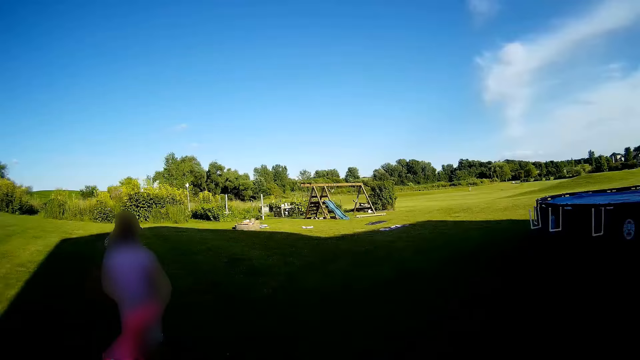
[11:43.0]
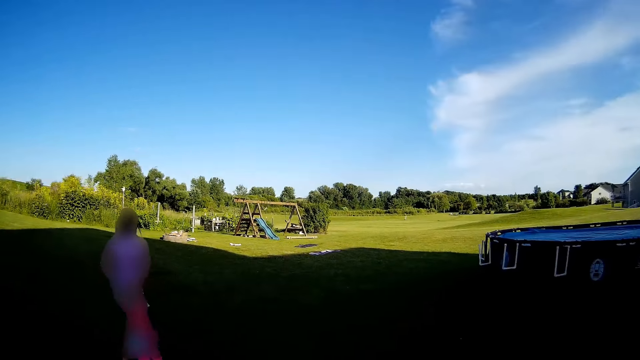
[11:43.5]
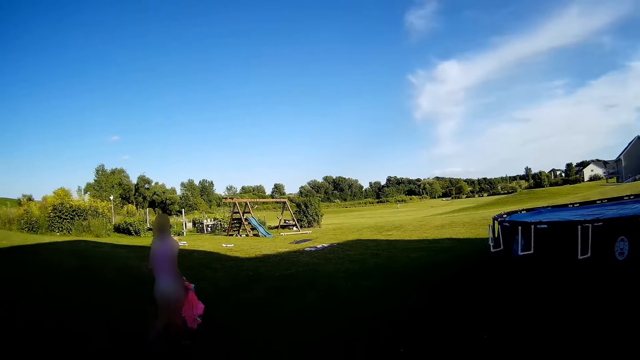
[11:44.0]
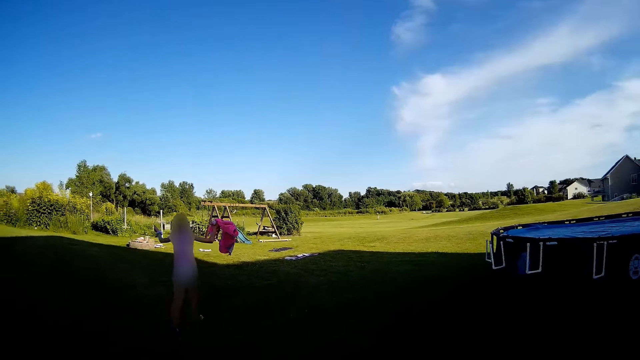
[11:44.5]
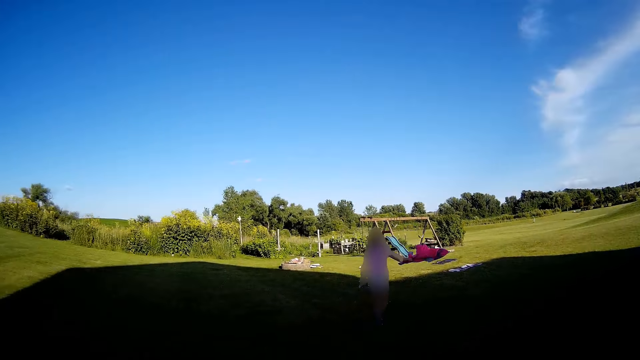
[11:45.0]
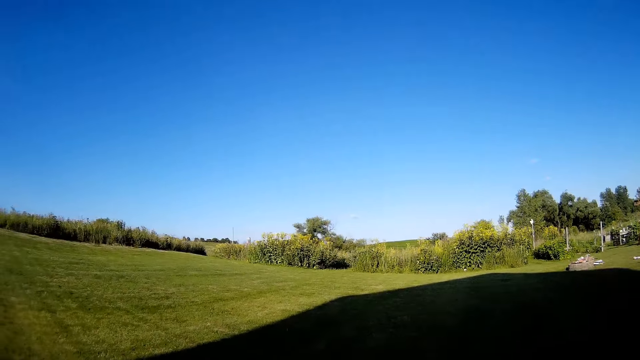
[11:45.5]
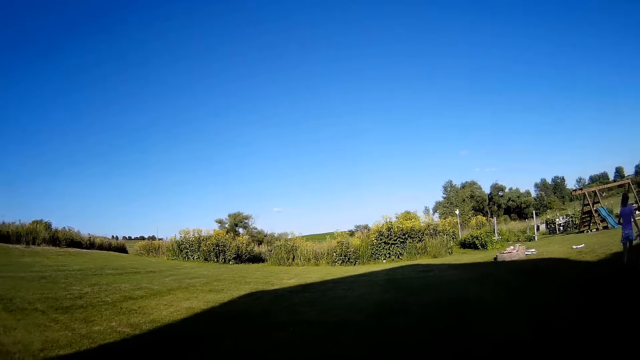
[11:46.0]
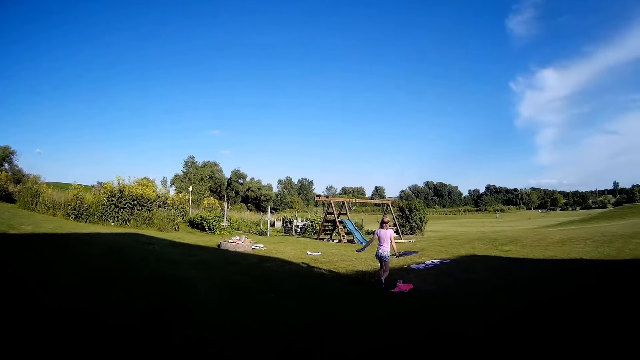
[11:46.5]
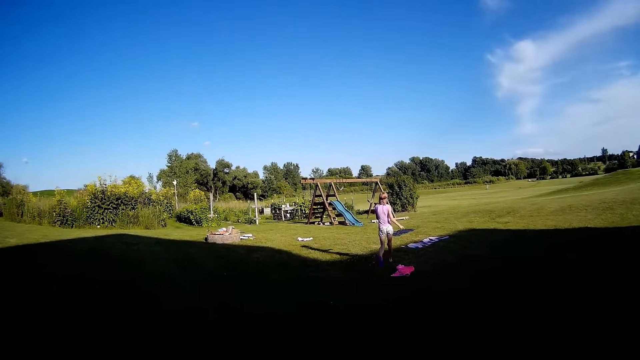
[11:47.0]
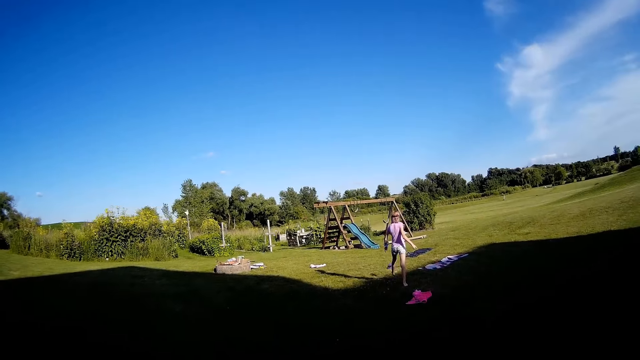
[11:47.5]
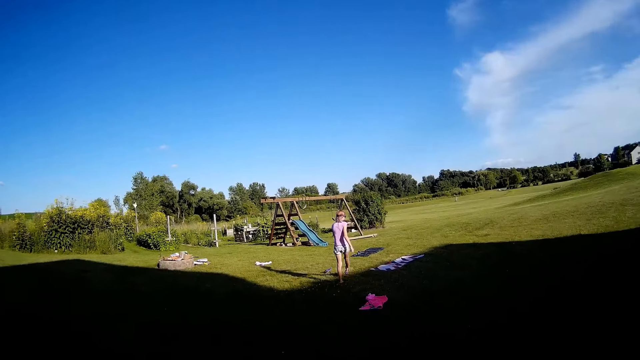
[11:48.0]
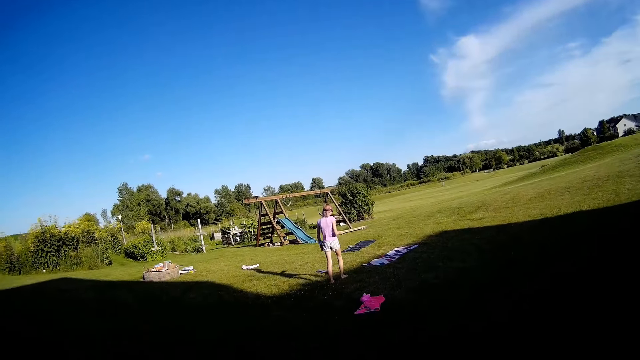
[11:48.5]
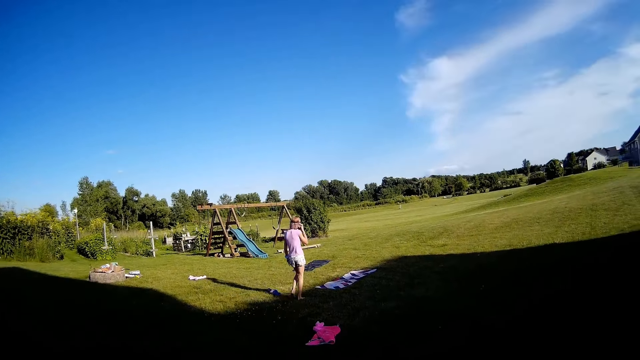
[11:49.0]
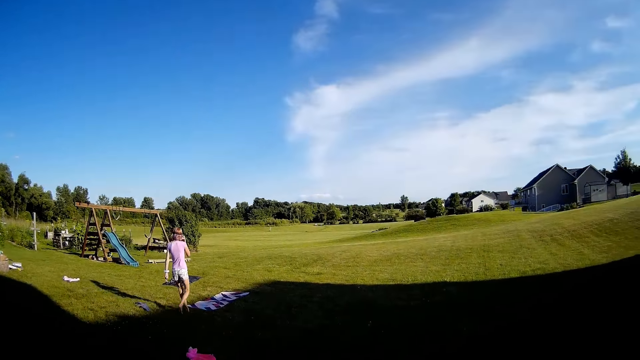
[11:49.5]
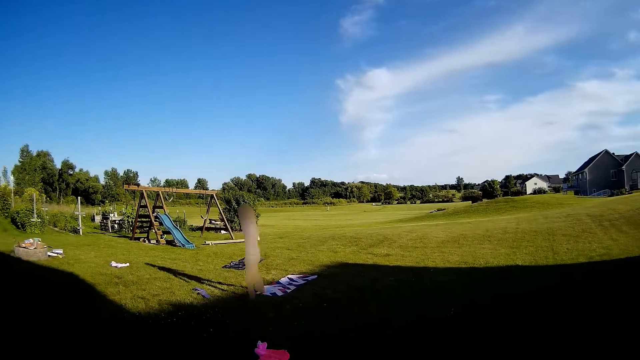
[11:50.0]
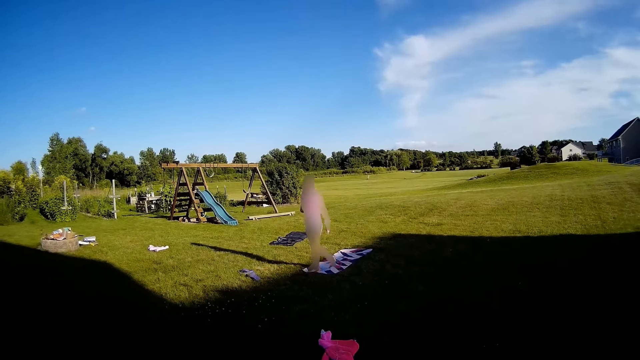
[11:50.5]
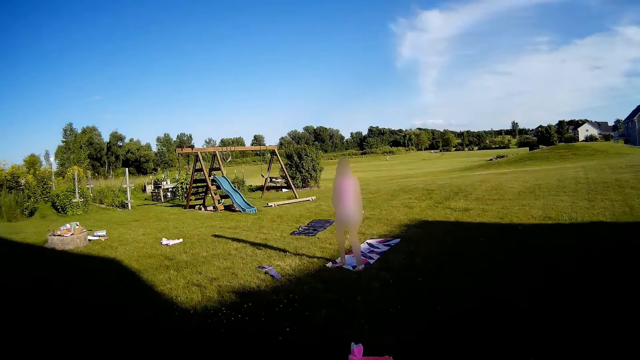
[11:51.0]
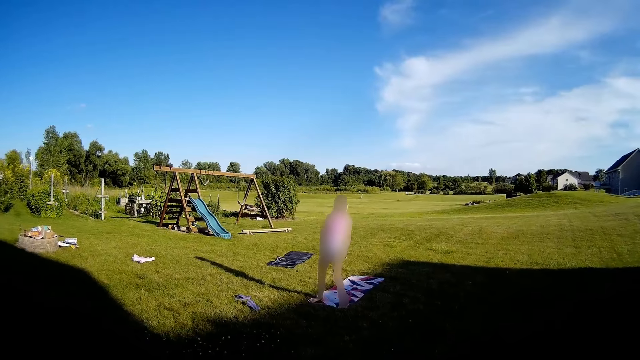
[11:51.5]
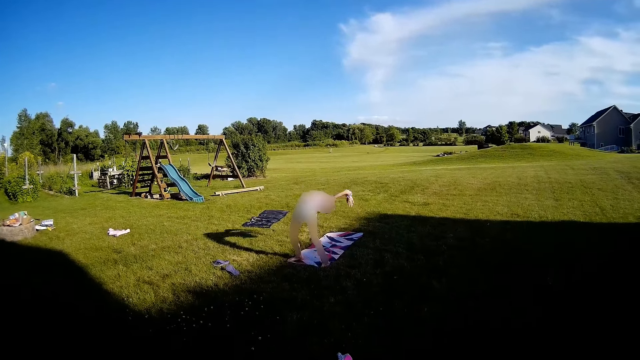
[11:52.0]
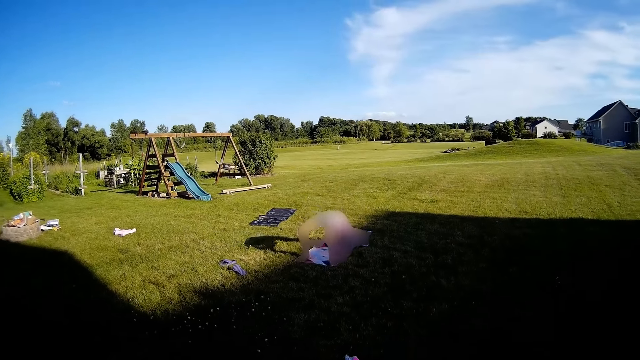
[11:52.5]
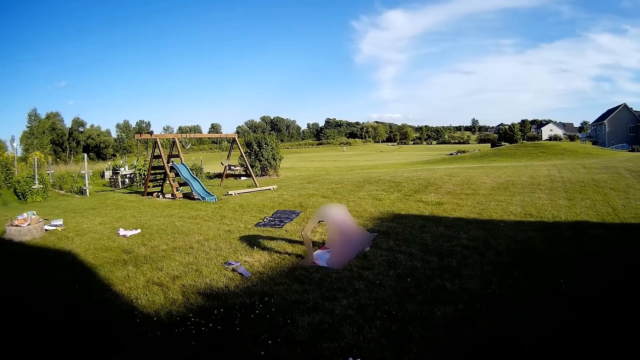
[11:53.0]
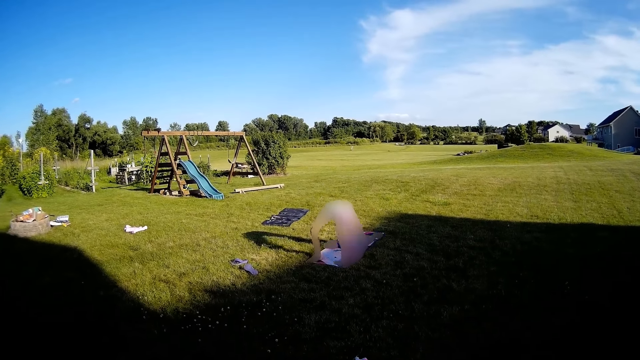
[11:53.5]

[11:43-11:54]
A lady runs in the compound. The camera wearer walks in the compound. The lady plays.

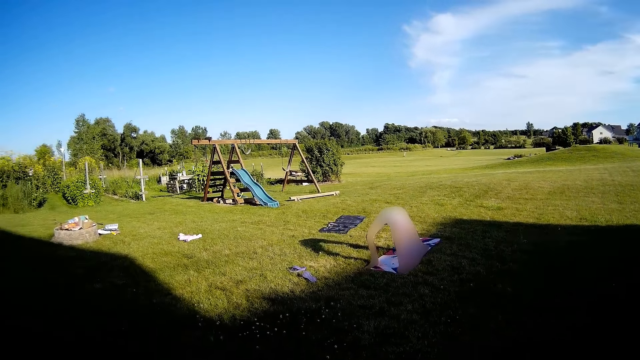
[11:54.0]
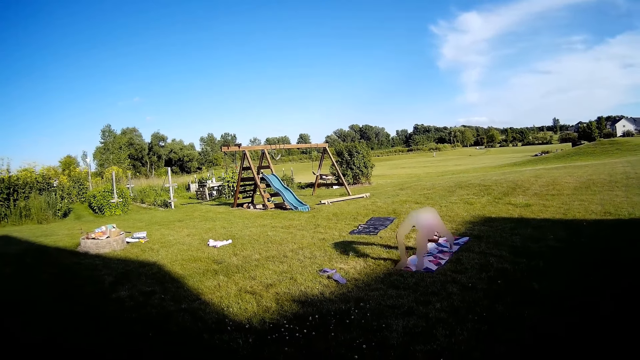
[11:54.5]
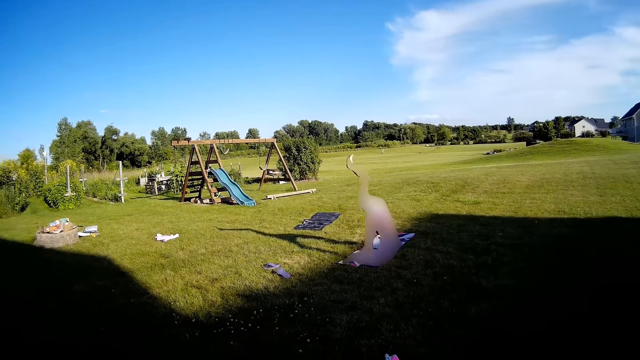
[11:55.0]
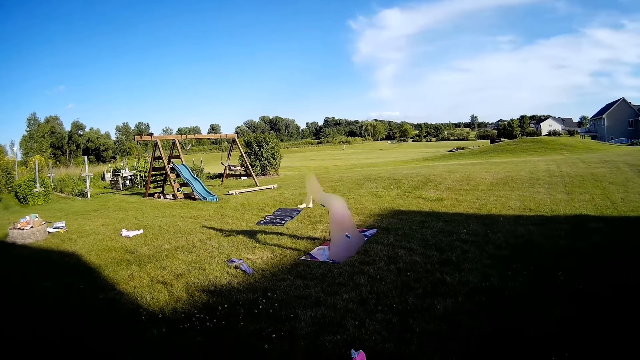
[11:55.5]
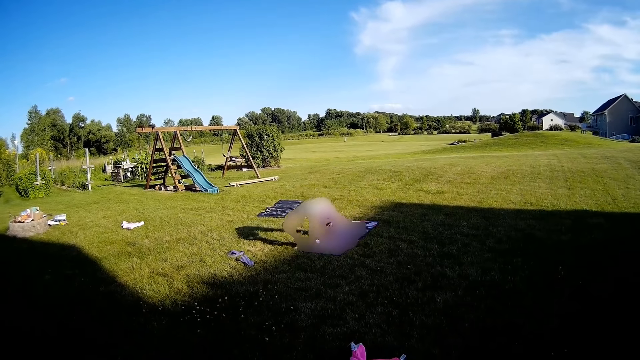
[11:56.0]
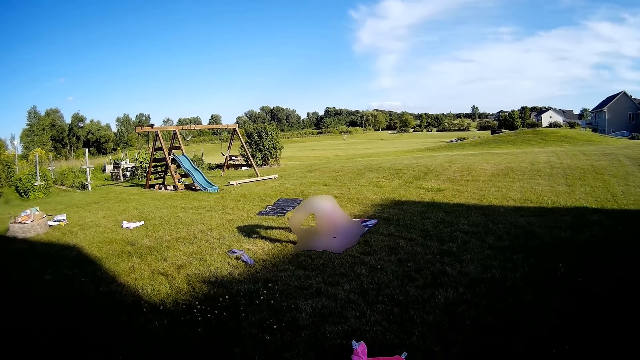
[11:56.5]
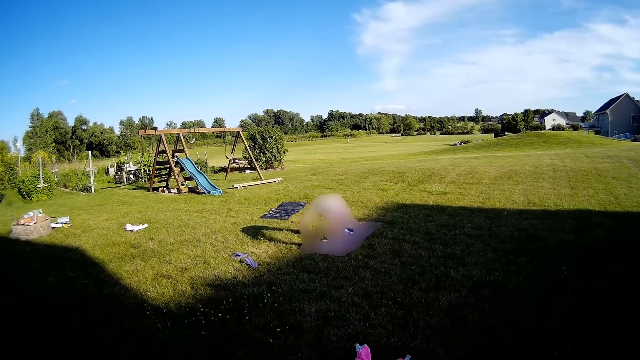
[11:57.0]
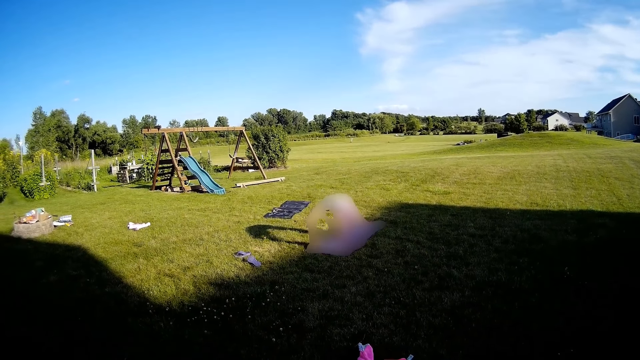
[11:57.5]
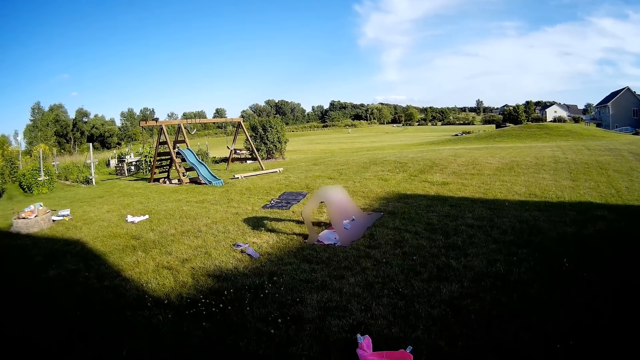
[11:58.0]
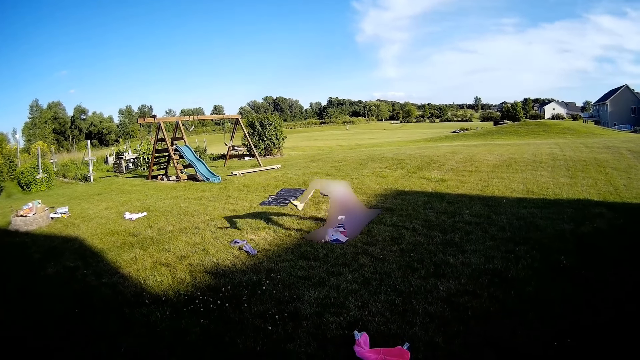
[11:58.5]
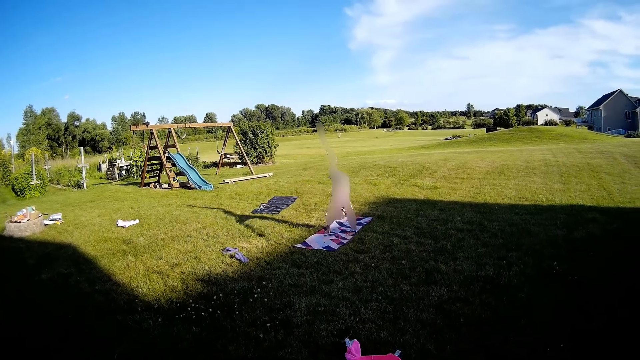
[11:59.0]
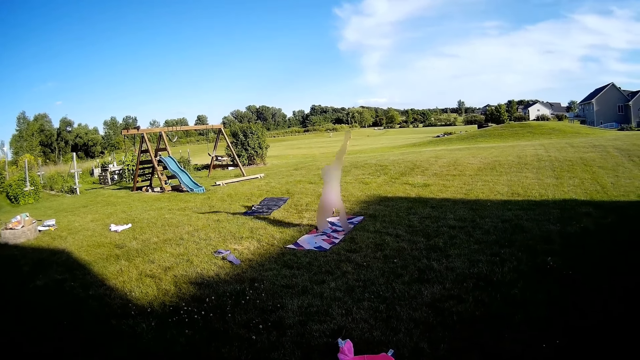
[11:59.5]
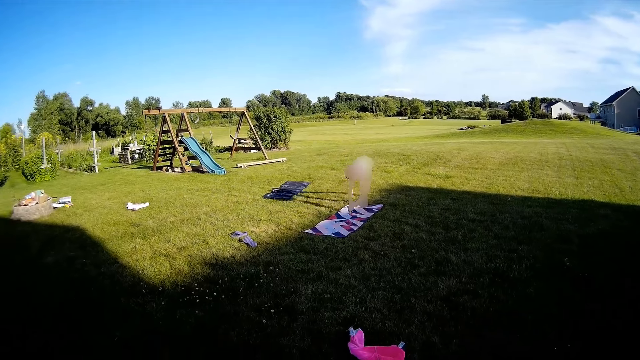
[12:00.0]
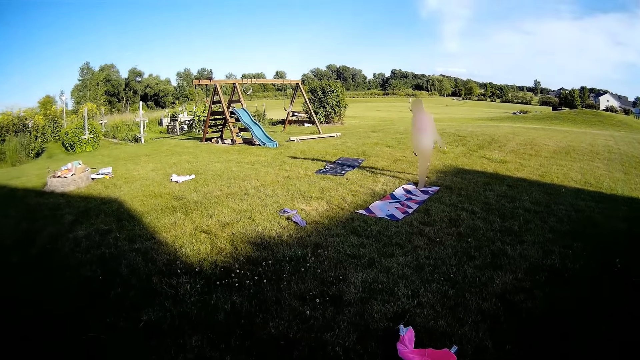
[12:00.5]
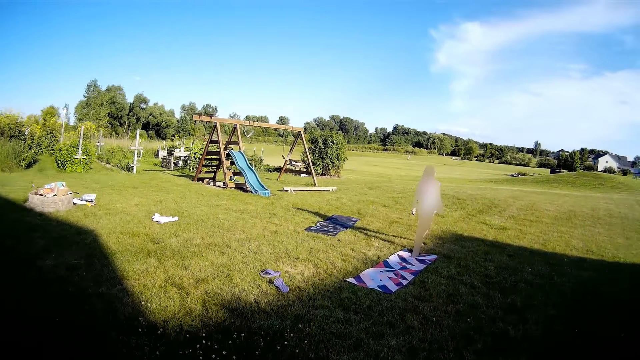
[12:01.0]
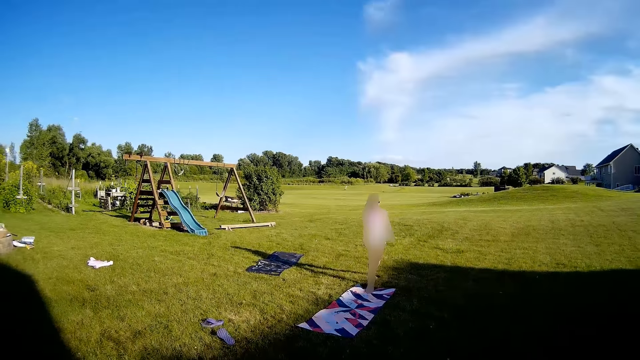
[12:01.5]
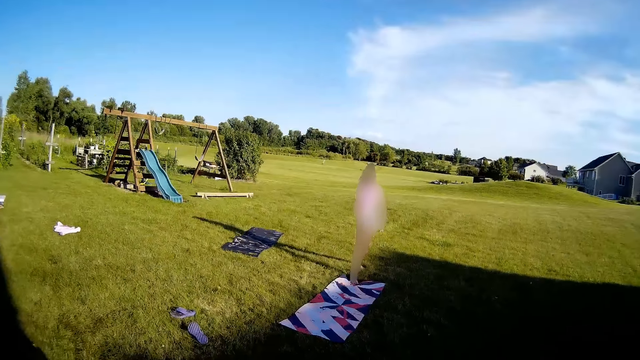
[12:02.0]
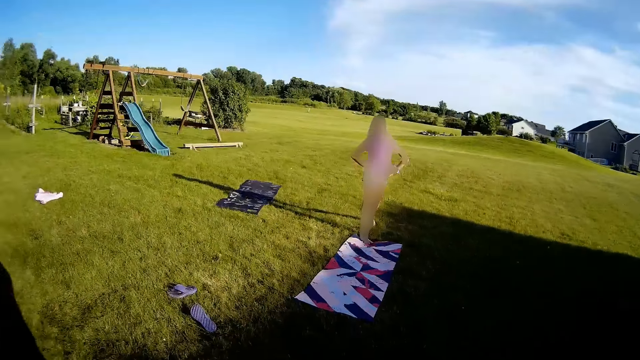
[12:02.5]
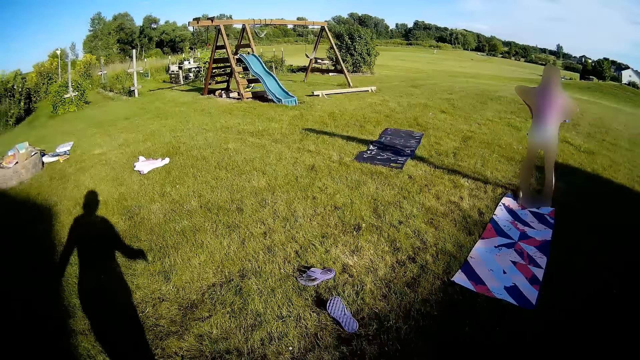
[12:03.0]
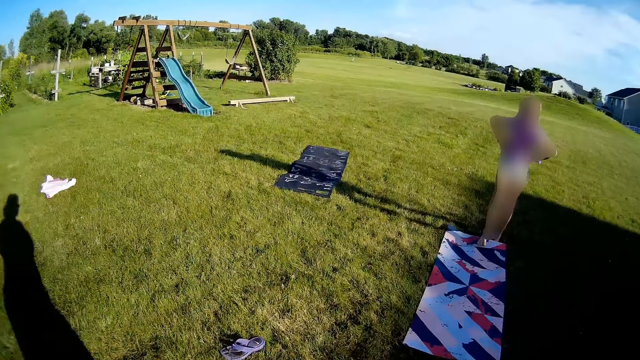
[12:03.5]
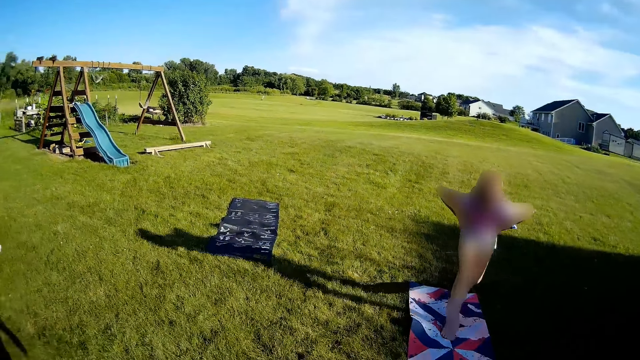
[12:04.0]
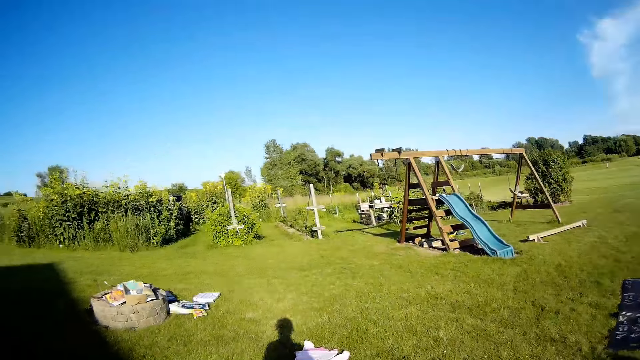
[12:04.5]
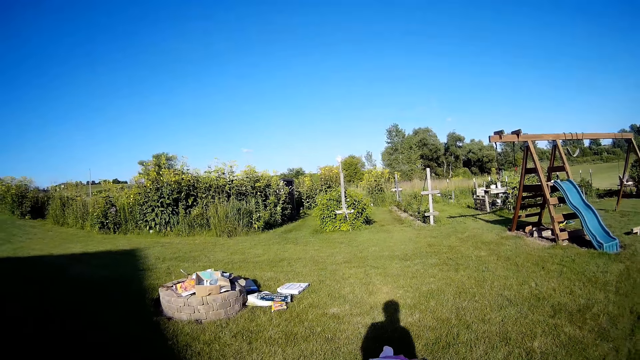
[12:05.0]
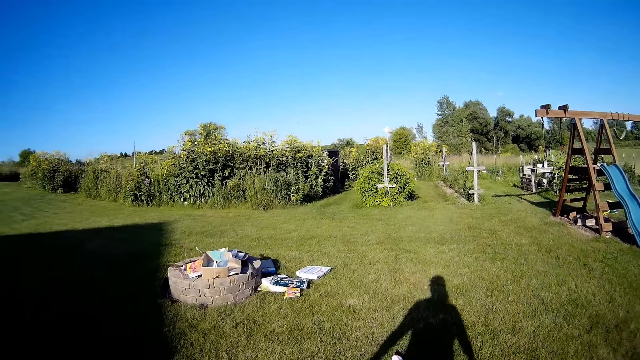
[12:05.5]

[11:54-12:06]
A child plays on the ground. The camera wearer walks on the field.
